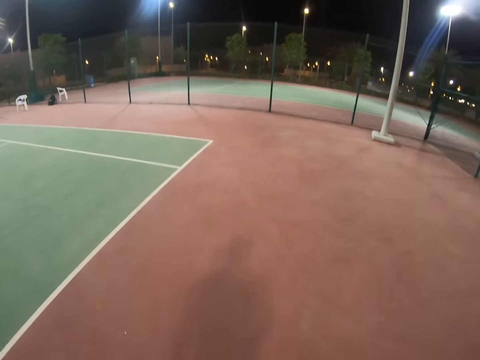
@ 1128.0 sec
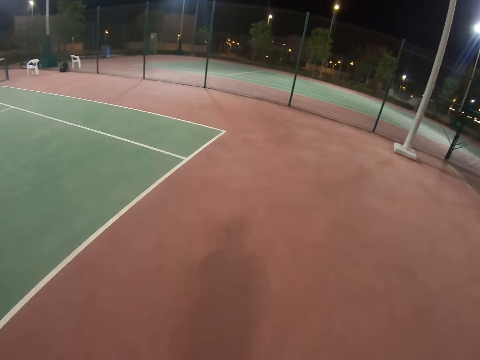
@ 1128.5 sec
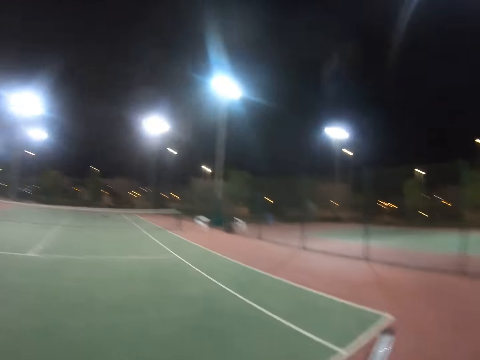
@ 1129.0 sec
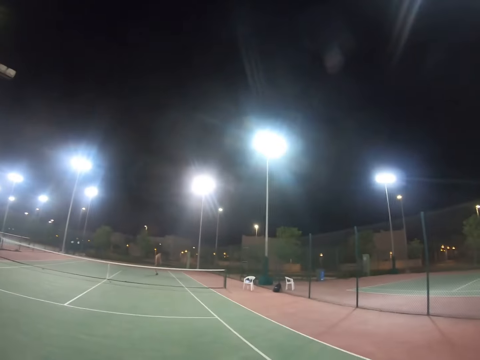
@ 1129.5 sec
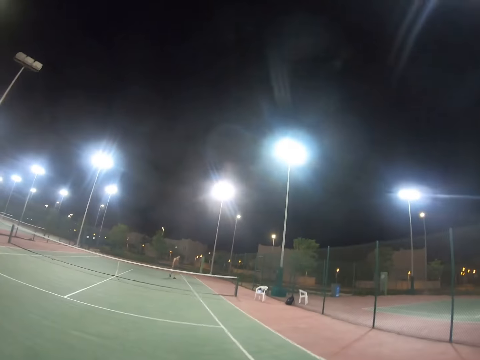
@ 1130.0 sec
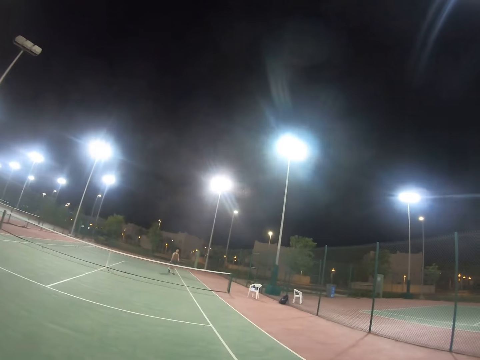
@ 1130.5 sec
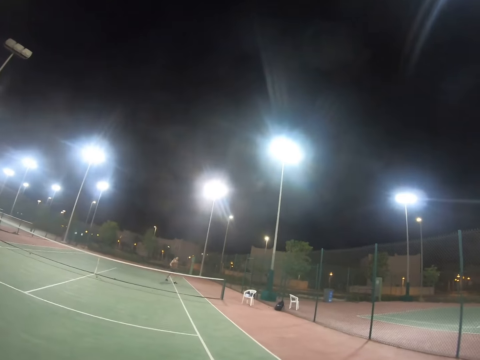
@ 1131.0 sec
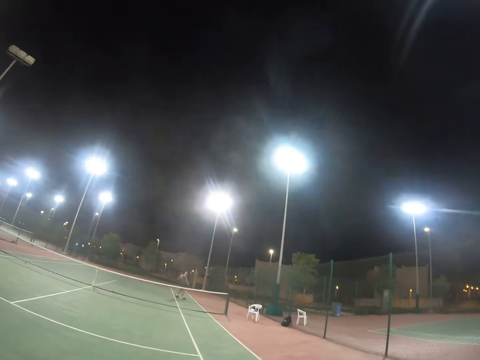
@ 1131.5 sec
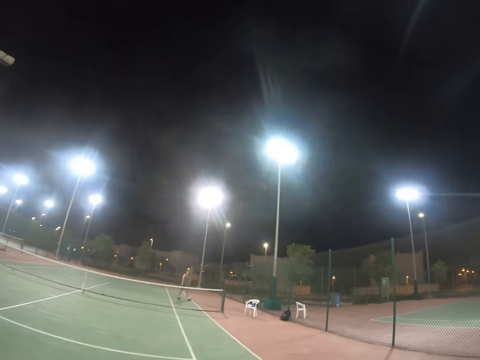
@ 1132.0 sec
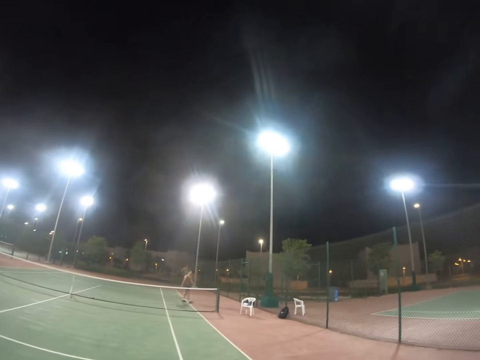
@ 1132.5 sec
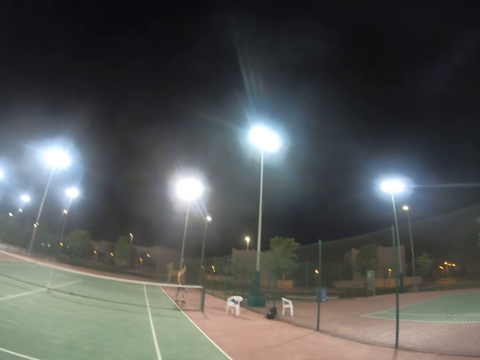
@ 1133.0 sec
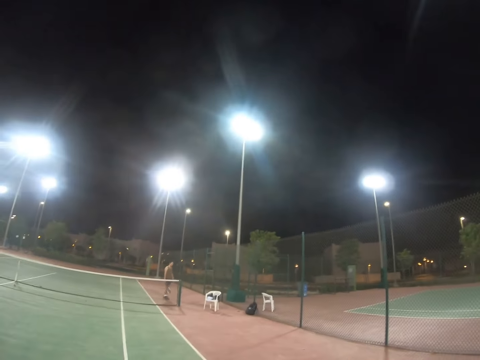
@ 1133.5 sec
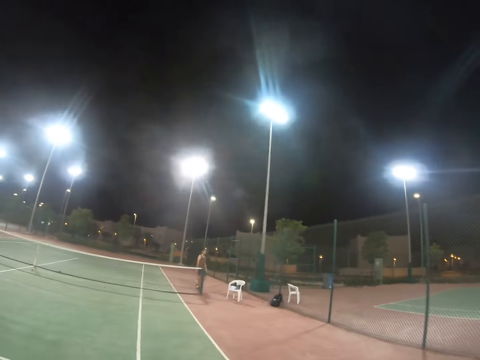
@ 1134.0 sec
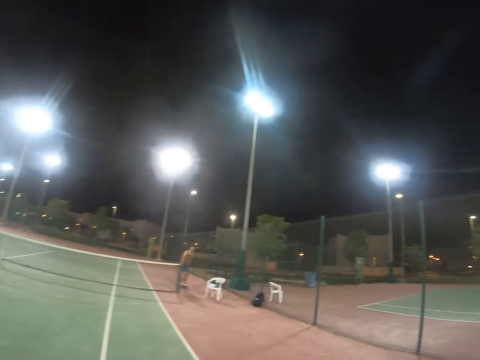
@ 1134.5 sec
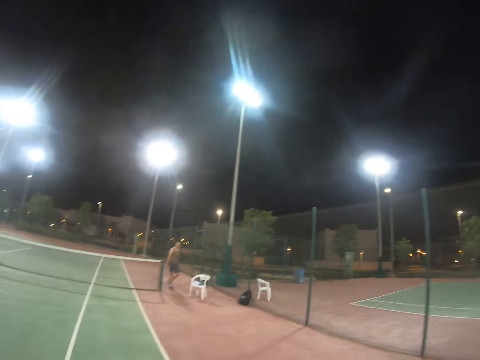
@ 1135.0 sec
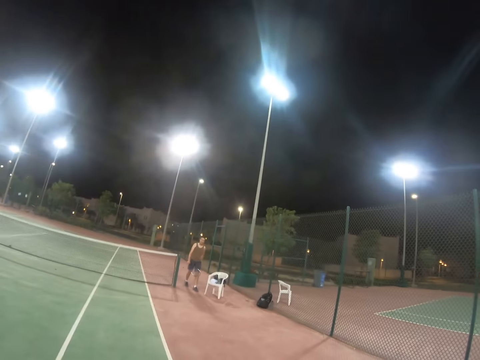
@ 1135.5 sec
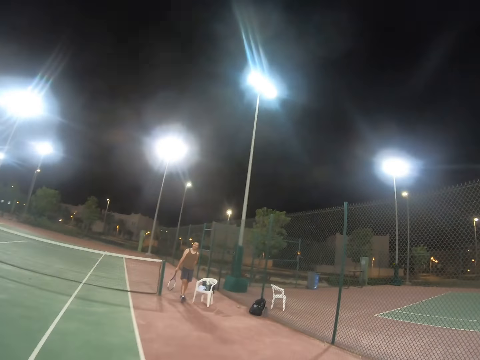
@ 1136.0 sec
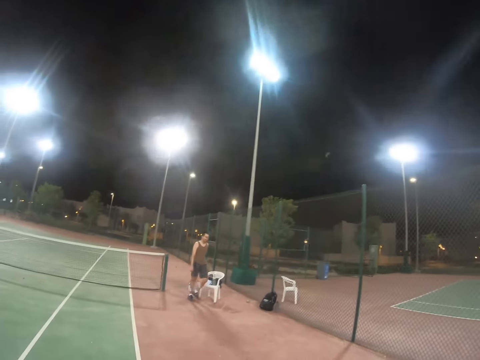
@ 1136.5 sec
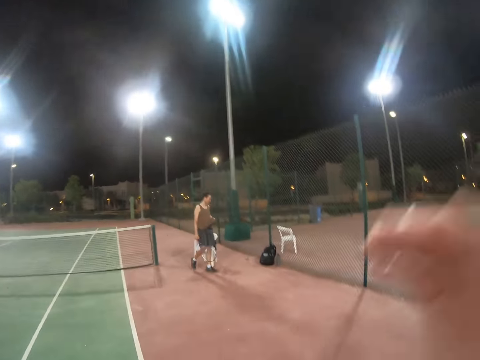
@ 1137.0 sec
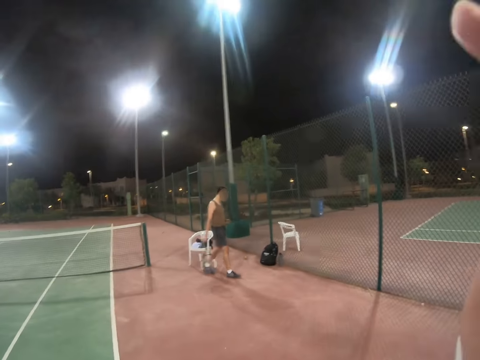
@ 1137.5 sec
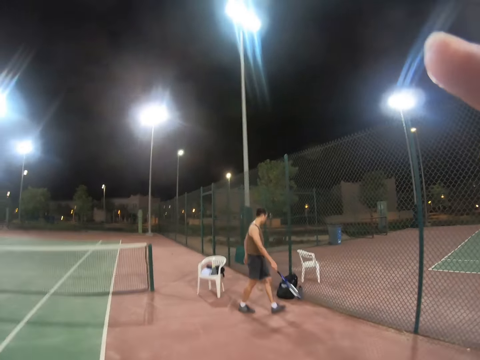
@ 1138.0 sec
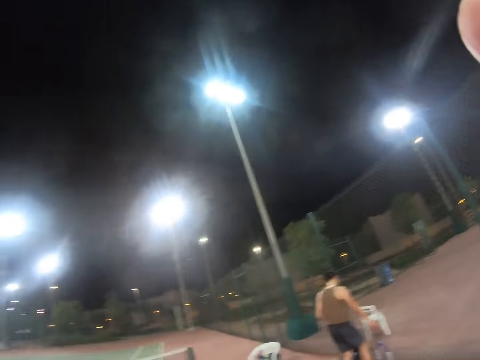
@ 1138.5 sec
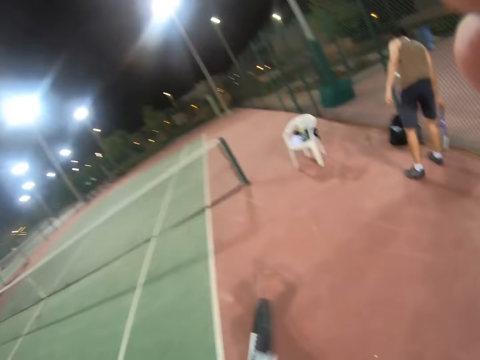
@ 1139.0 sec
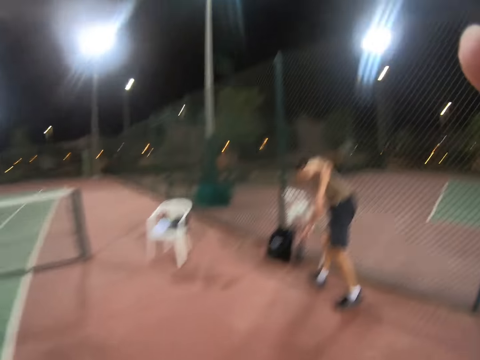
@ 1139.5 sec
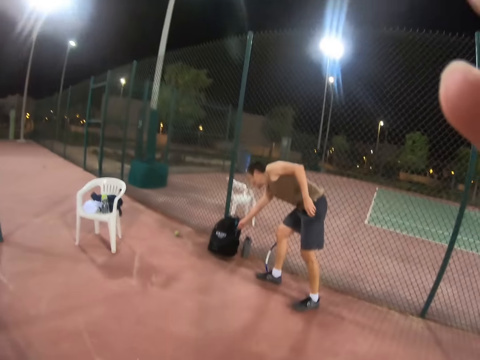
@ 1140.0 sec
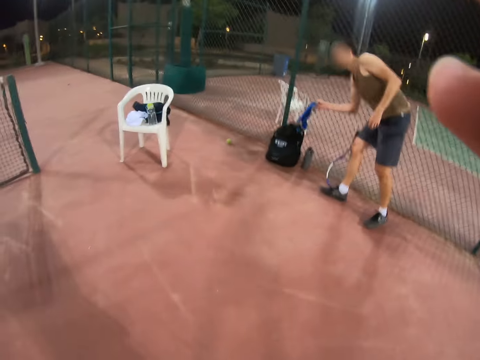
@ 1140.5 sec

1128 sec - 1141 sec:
A person moves around the tennis court. The person walks off the tennis court. The person places the tennis racket down. The person inserts his hand in the backpack and removes a piece of cloth from the backpack.
